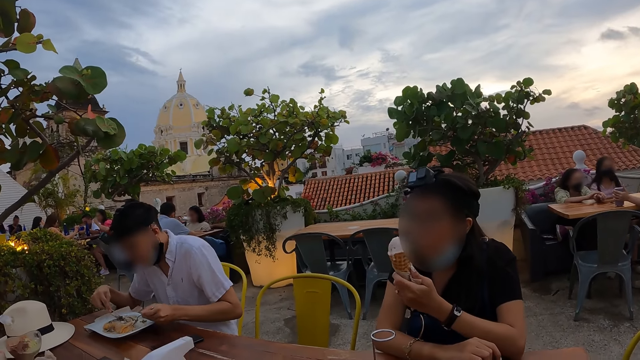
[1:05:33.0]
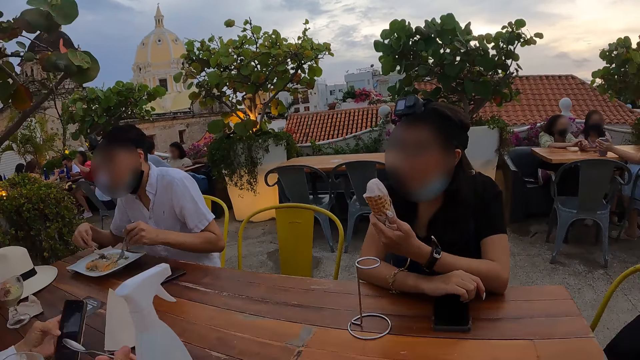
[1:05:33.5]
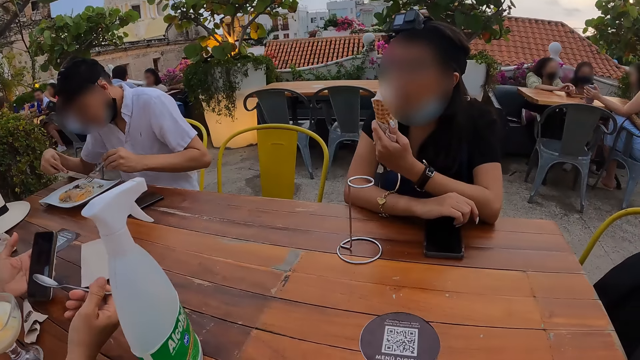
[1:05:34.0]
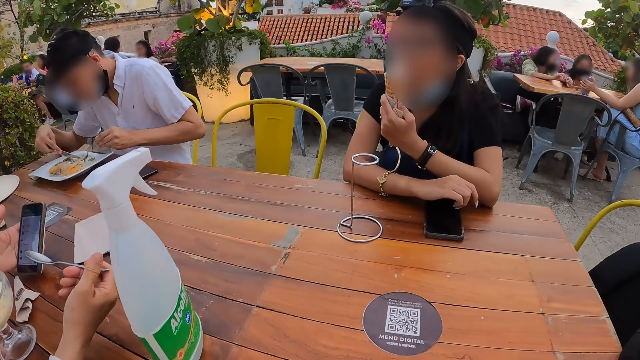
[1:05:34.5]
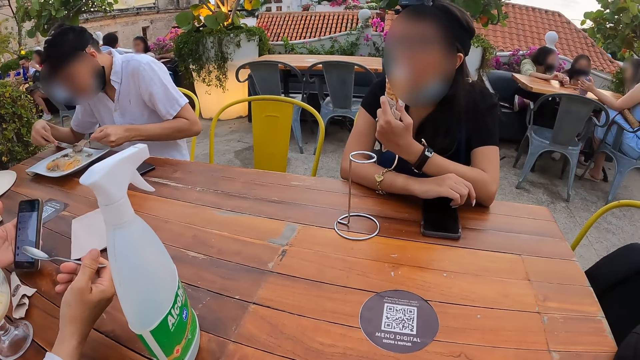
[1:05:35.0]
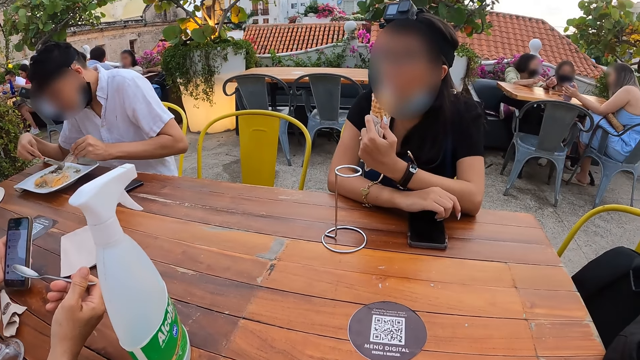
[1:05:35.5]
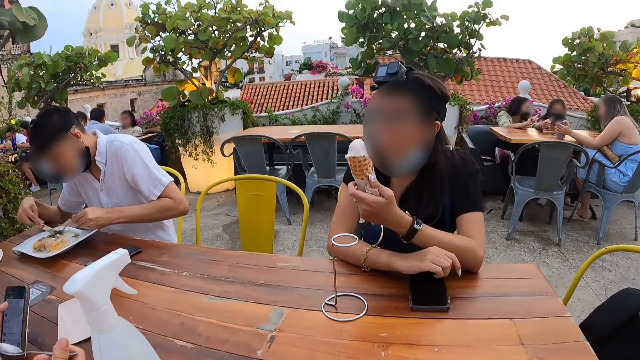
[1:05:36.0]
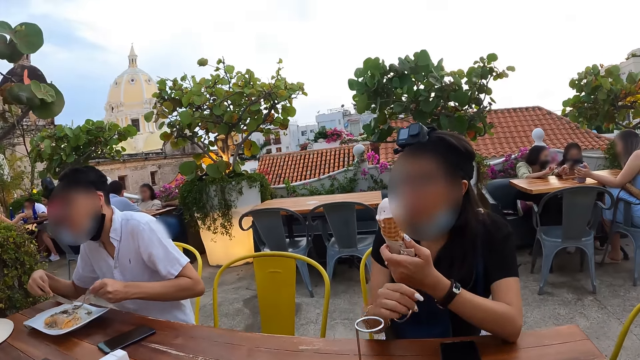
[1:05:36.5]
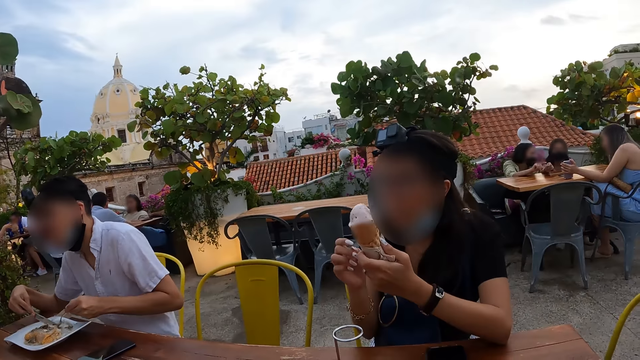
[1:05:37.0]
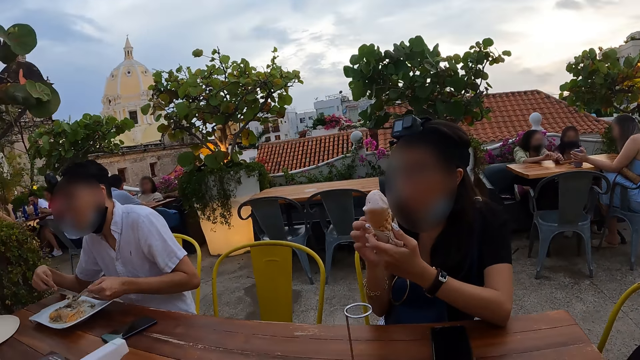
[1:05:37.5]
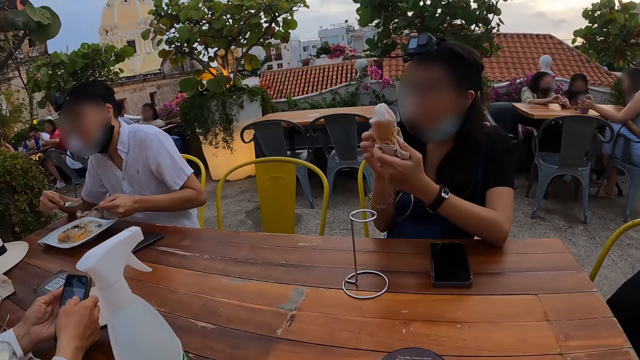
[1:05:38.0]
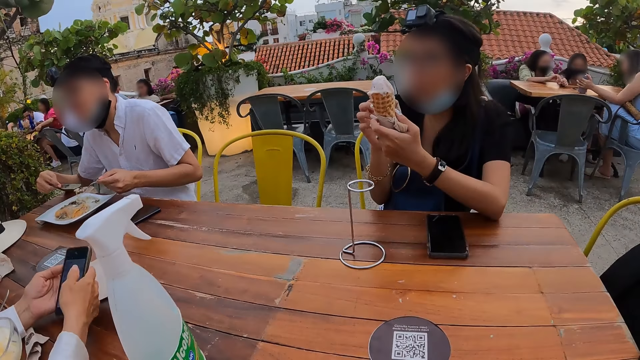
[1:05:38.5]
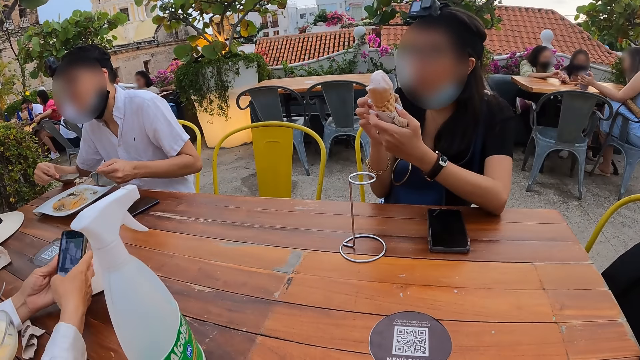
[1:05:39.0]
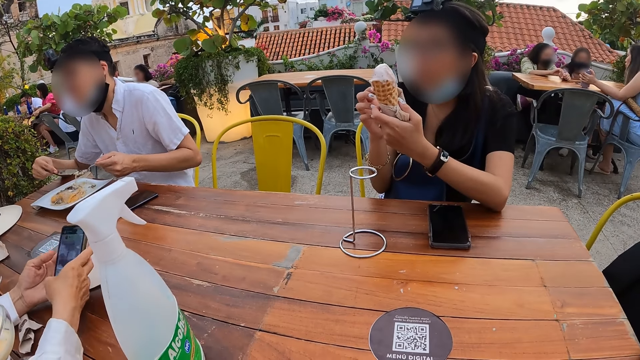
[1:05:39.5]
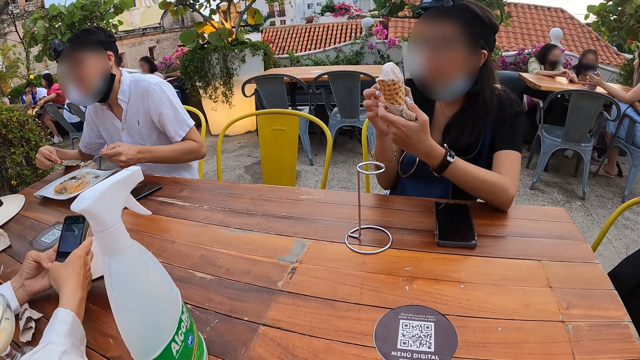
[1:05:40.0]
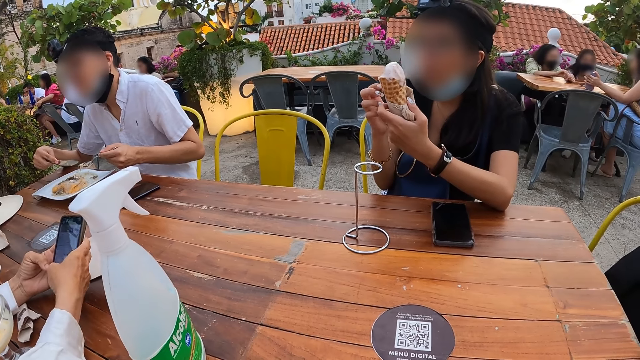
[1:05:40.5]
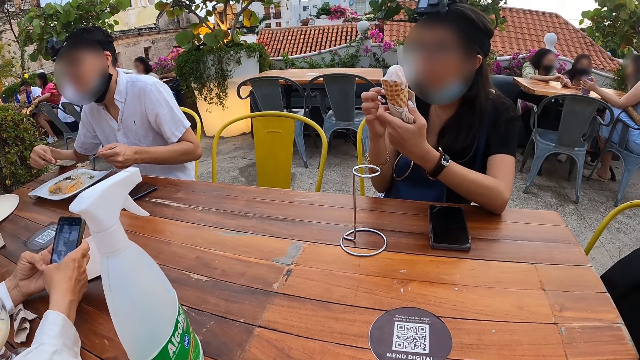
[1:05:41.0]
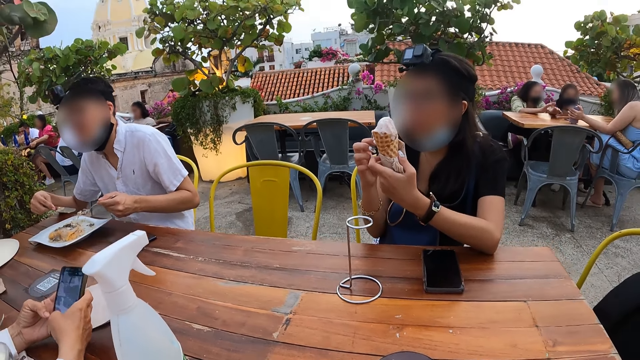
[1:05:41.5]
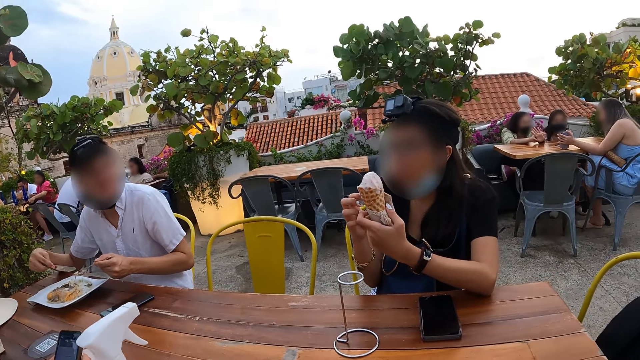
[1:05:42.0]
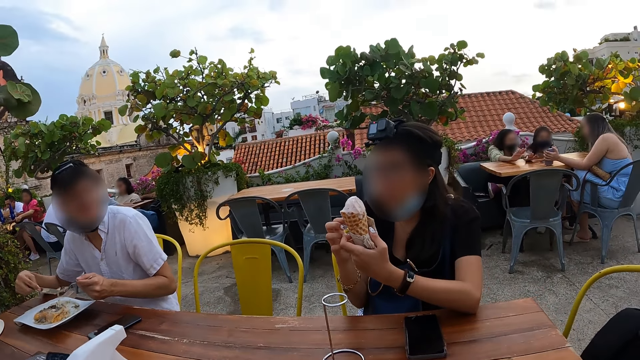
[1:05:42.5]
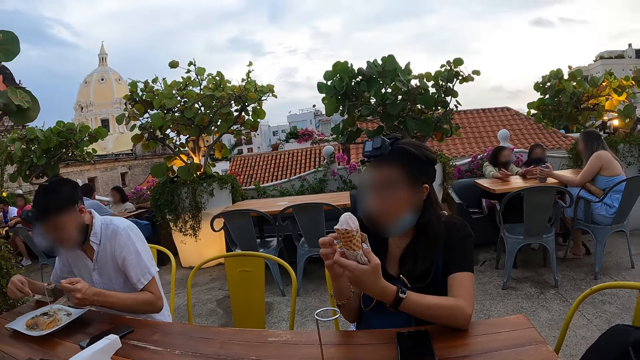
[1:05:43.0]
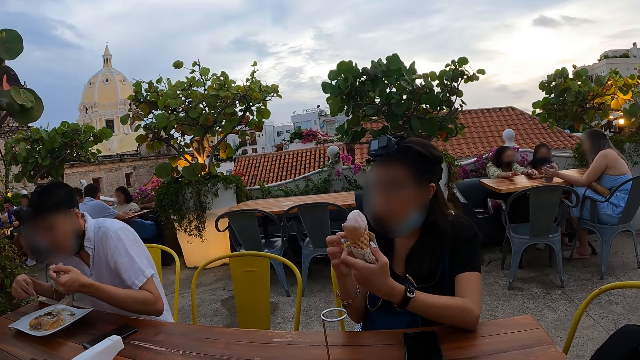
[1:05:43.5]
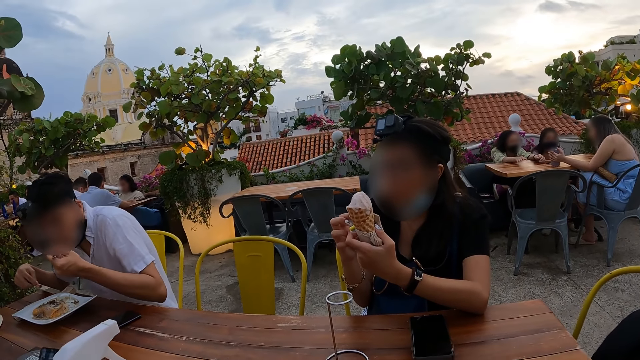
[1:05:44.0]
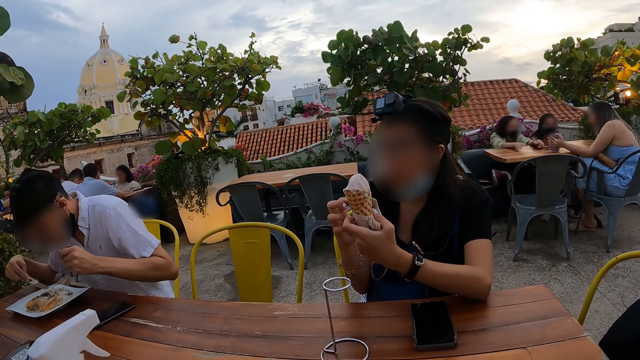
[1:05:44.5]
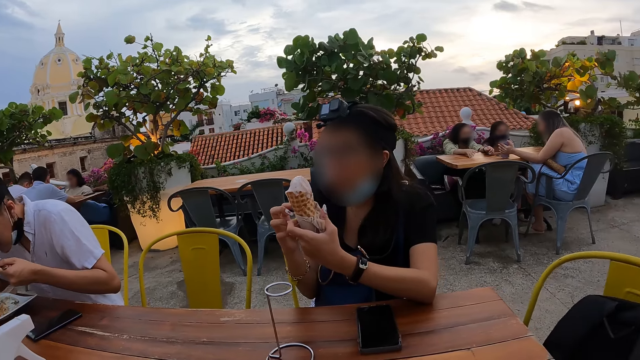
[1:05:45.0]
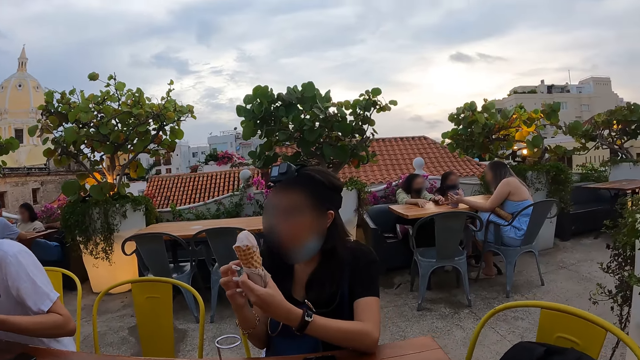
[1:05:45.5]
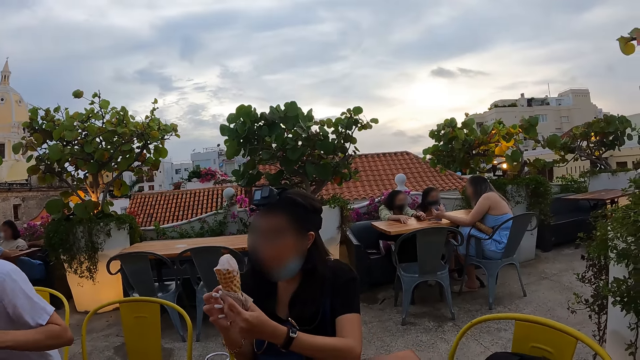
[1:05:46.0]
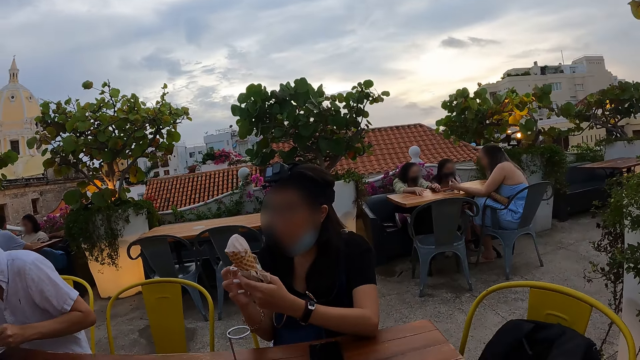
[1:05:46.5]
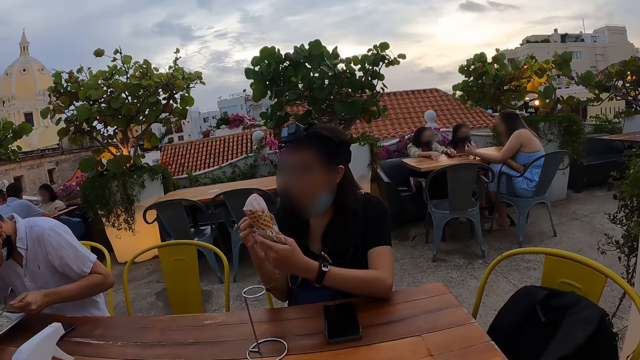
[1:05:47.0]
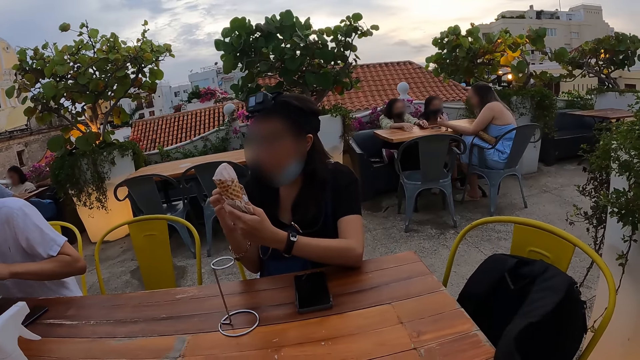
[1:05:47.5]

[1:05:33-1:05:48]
The man scoops spaghetti from the plate on the table with the fork in his left hand. The woman presses the phone in her left hand. The woman presses the phone in her hands. The man eats spaghetti from the fork in his left hand.

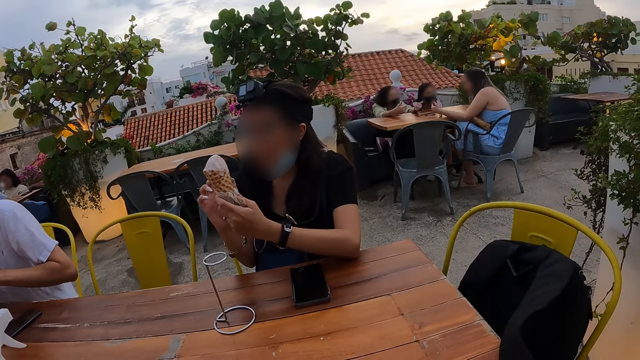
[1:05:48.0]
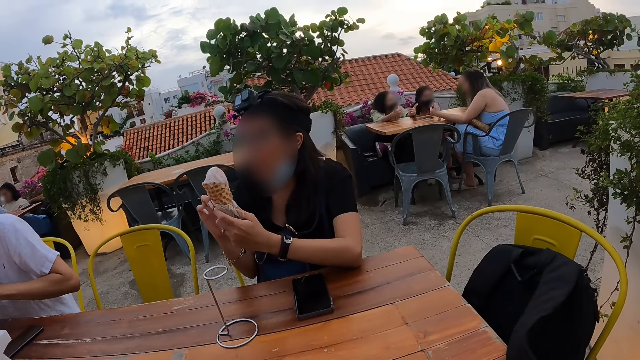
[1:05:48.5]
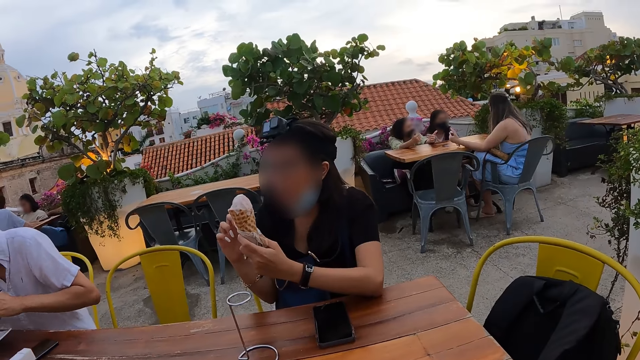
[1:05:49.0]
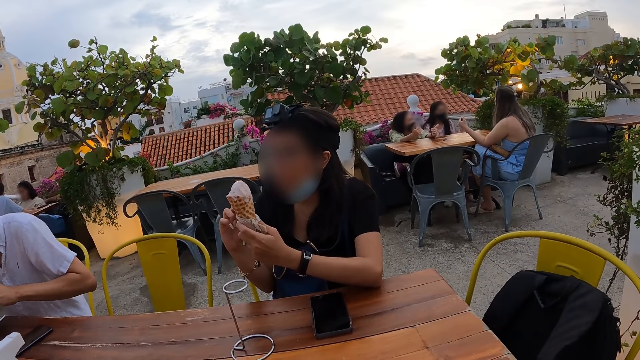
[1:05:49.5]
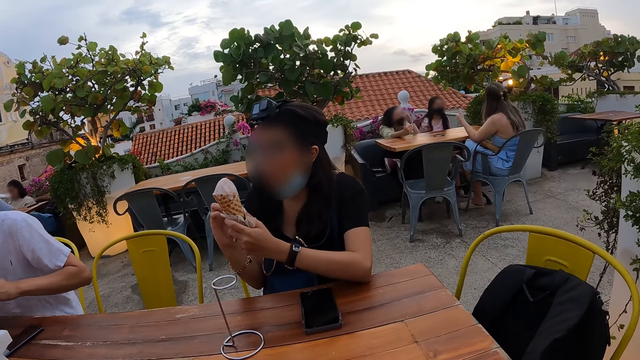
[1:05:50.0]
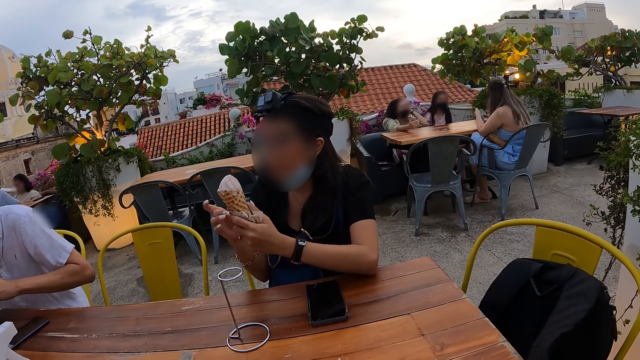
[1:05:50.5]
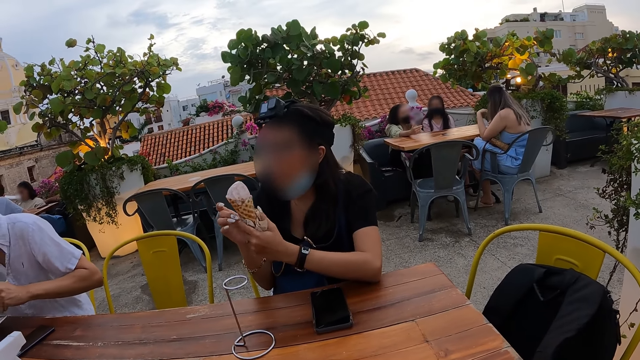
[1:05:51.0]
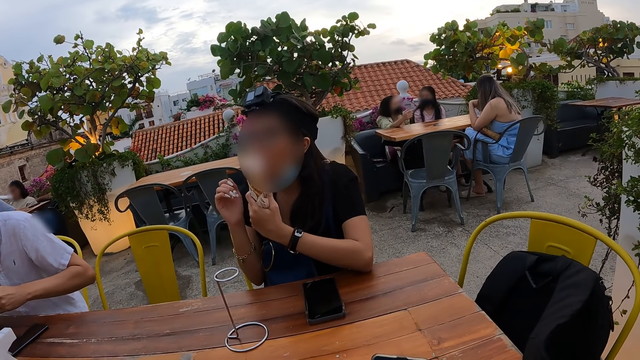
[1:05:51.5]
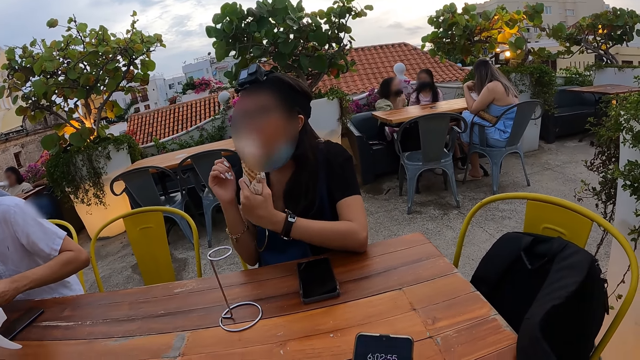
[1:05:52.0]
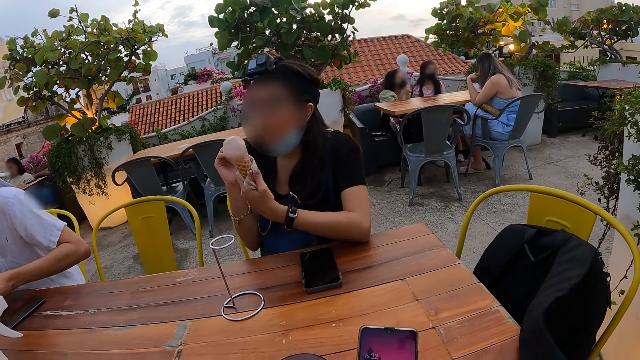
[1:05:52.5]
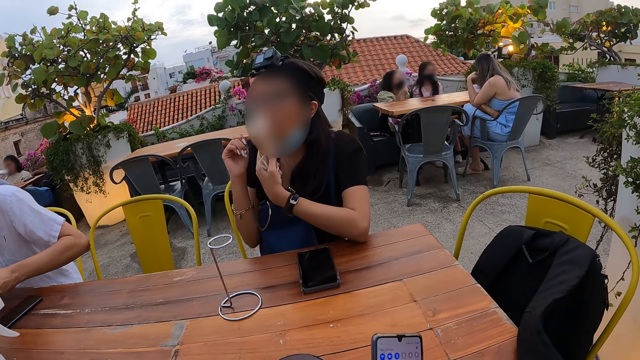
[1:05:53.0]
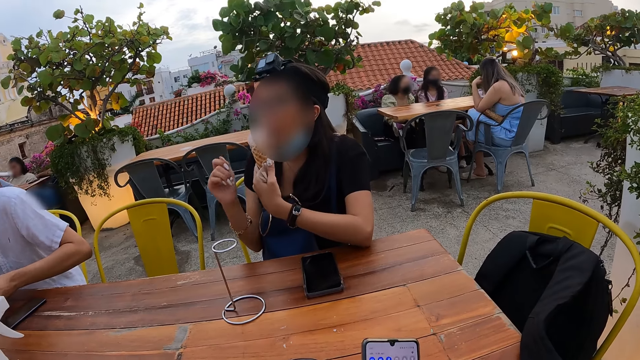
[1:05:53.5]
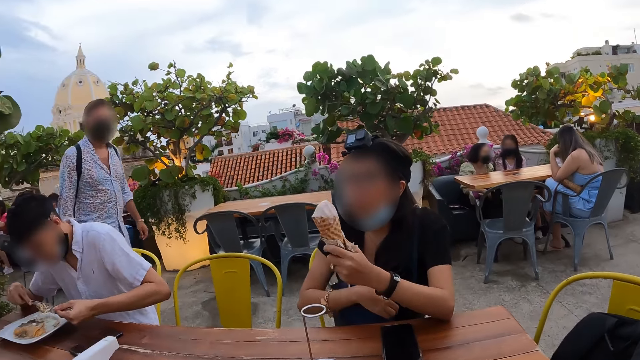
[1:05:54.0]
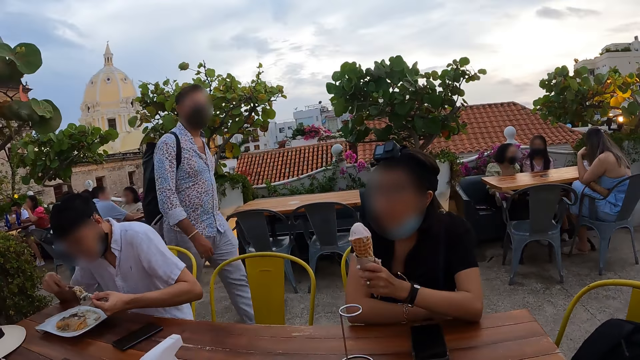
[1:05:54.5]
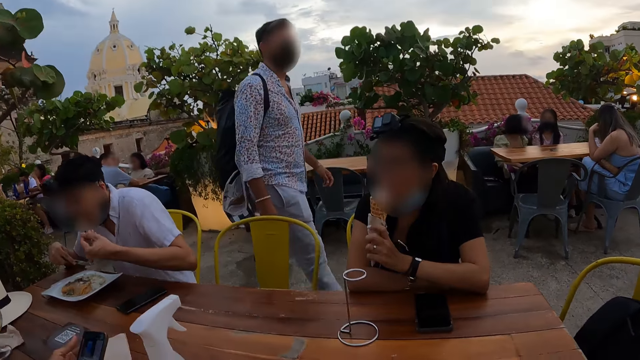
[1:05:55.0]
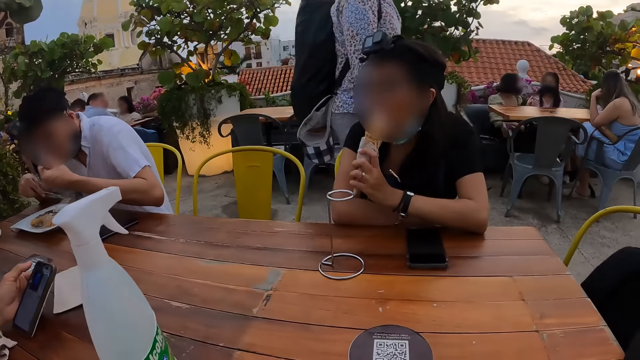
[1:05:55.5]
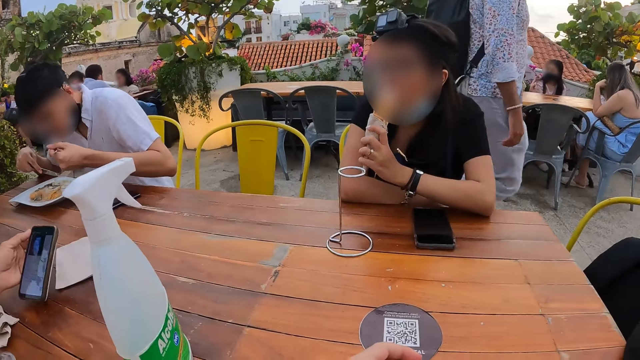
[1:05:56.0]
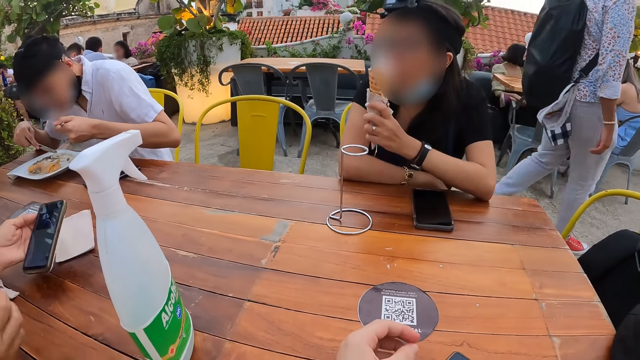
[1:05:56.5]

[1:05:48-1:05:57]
The woman licks ice-cream from the cup in her left hand. The camera wearer uses the phone. A man walks past the table. Another man eats spaghetti from the fork in his left hand. Another woman holds the phone in her left hand.
